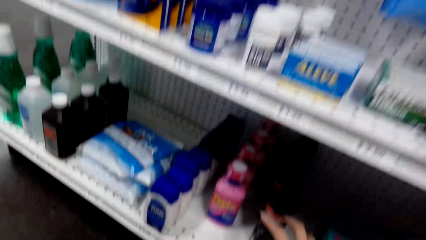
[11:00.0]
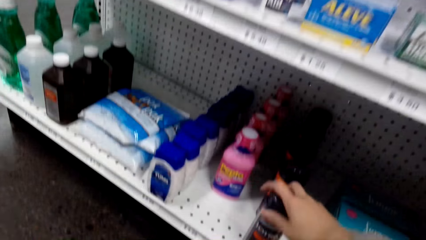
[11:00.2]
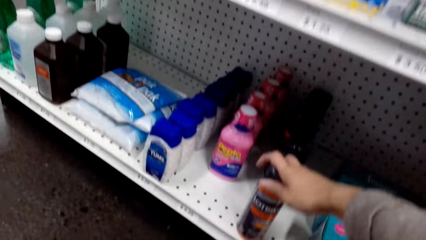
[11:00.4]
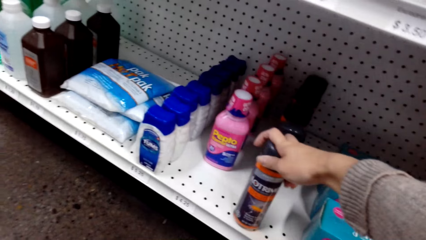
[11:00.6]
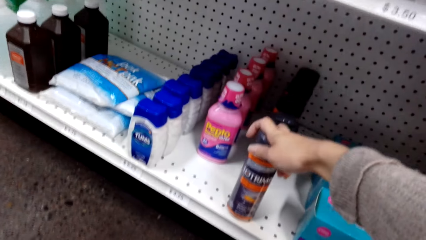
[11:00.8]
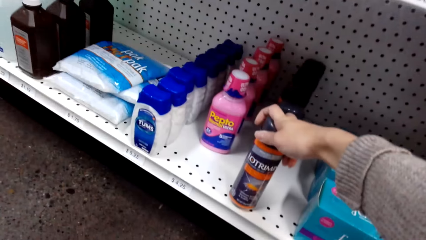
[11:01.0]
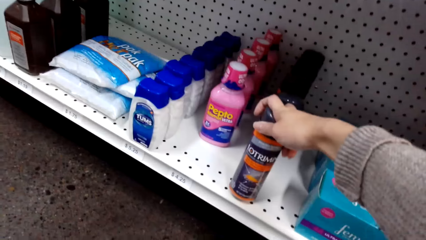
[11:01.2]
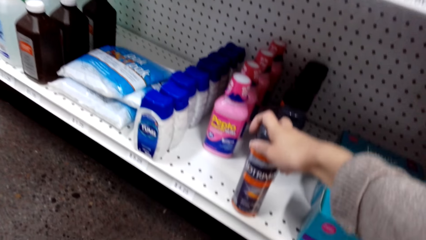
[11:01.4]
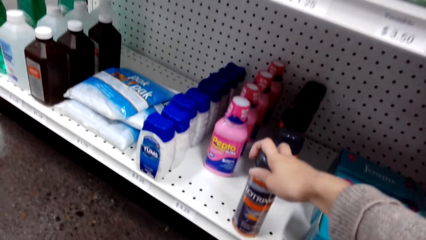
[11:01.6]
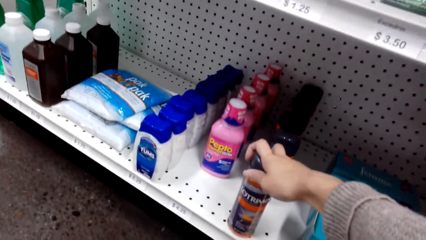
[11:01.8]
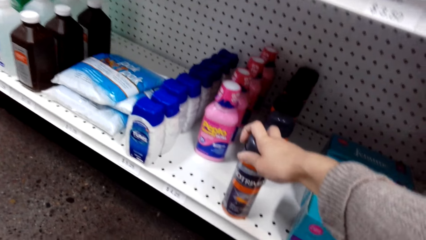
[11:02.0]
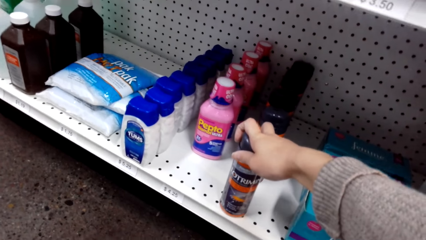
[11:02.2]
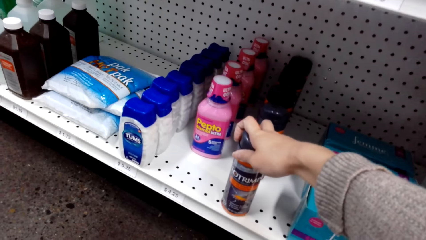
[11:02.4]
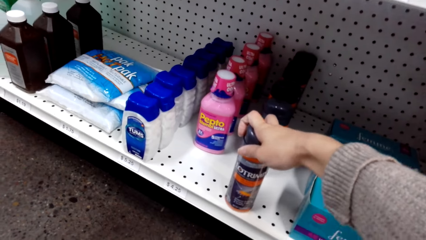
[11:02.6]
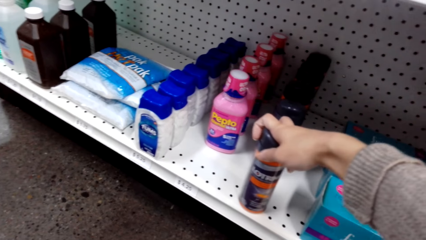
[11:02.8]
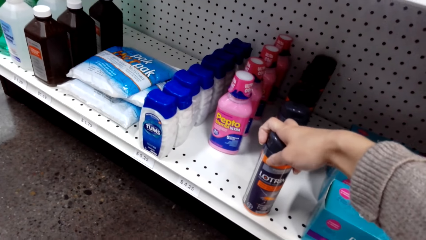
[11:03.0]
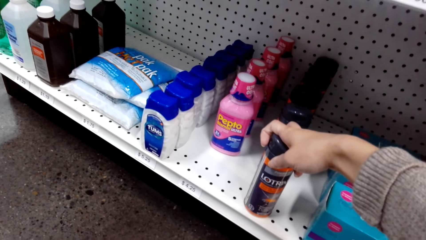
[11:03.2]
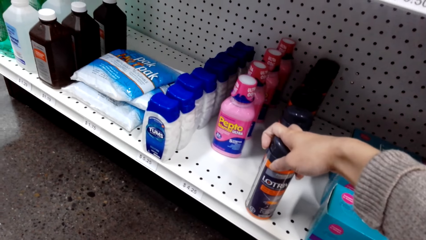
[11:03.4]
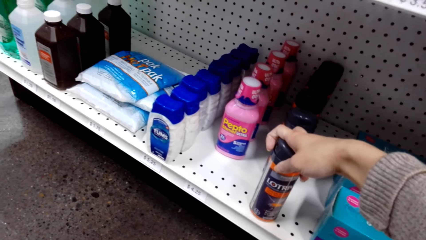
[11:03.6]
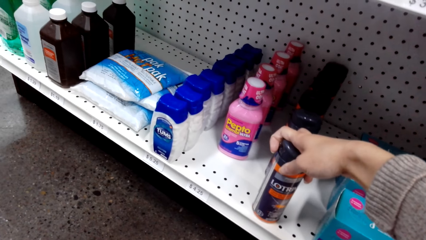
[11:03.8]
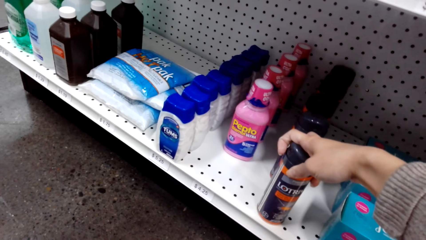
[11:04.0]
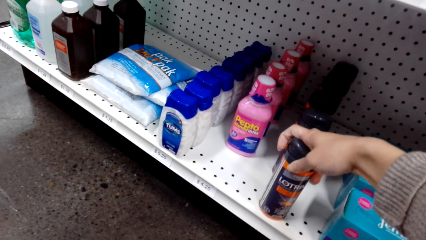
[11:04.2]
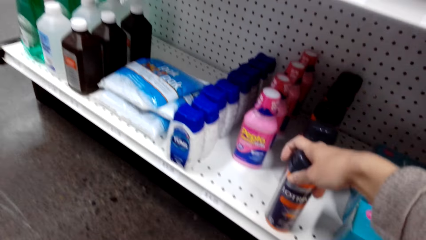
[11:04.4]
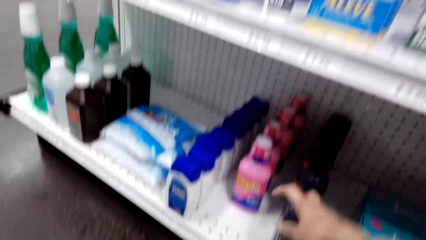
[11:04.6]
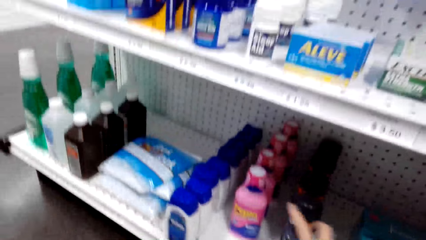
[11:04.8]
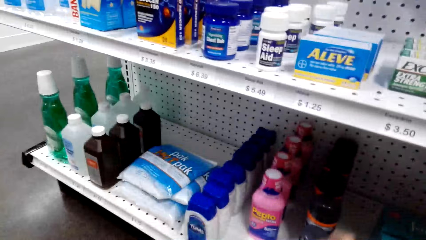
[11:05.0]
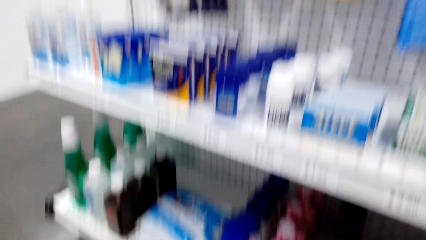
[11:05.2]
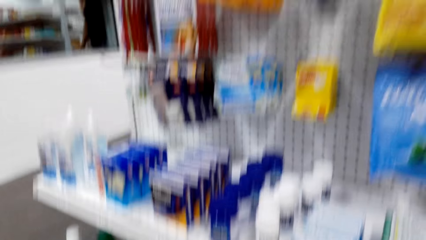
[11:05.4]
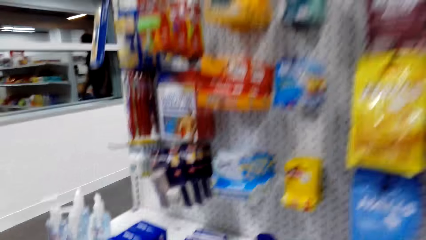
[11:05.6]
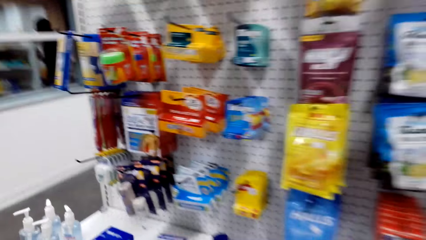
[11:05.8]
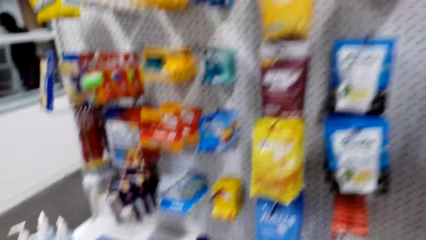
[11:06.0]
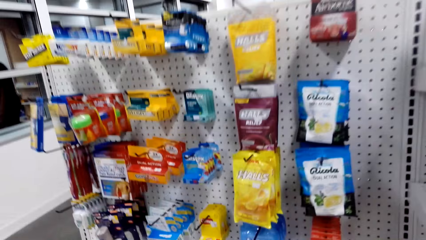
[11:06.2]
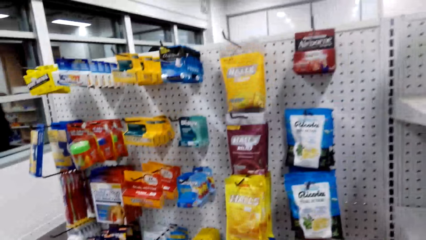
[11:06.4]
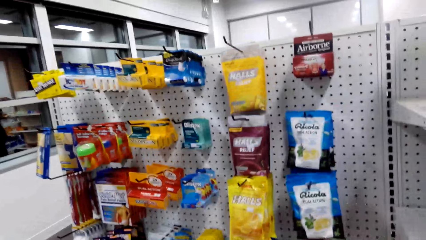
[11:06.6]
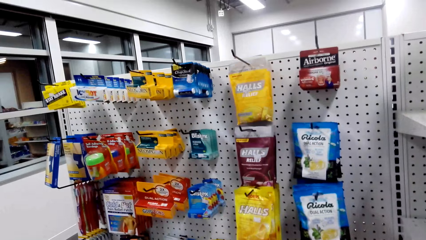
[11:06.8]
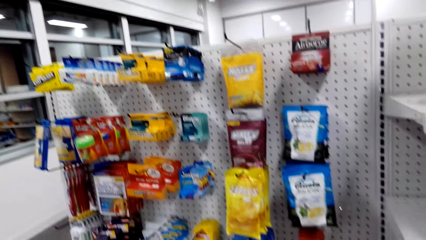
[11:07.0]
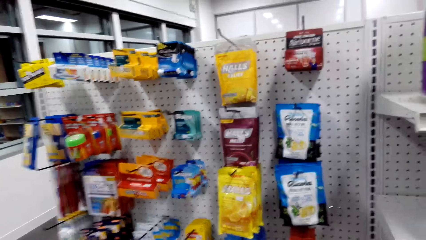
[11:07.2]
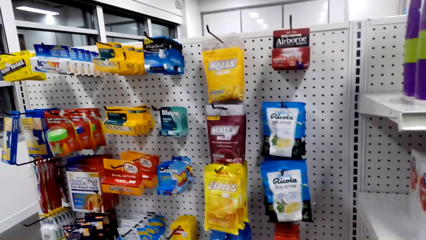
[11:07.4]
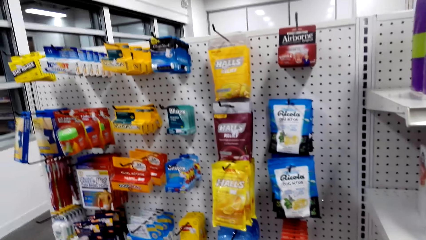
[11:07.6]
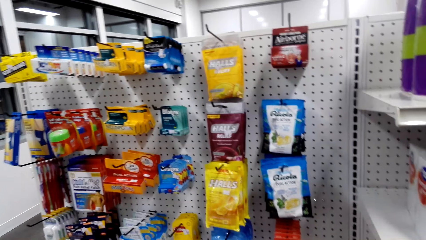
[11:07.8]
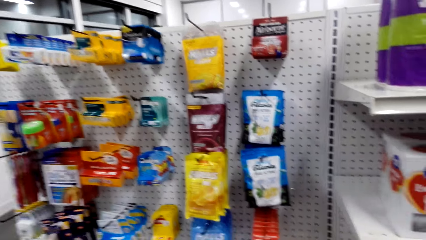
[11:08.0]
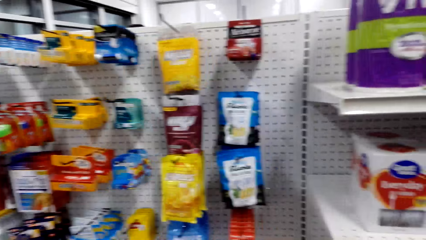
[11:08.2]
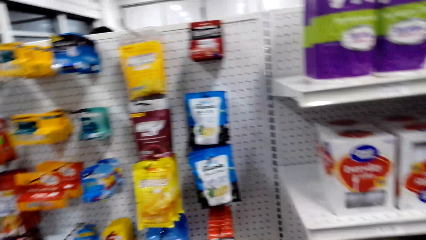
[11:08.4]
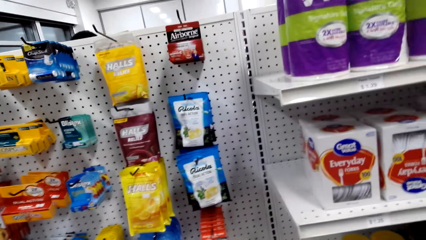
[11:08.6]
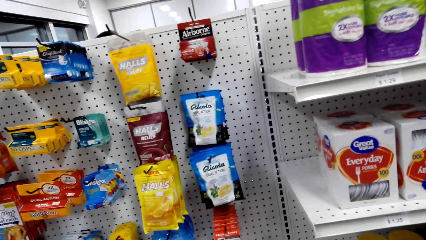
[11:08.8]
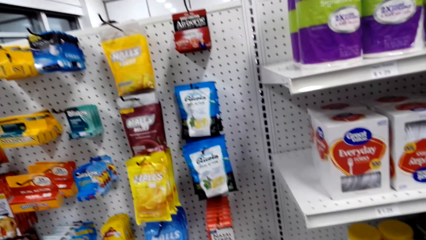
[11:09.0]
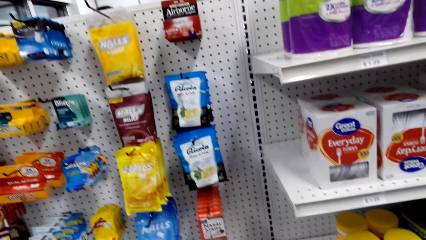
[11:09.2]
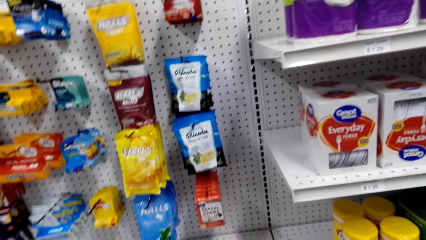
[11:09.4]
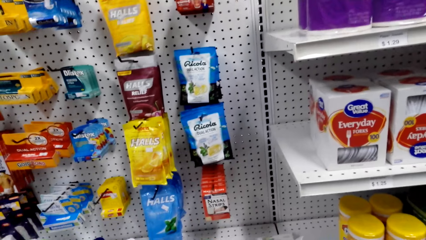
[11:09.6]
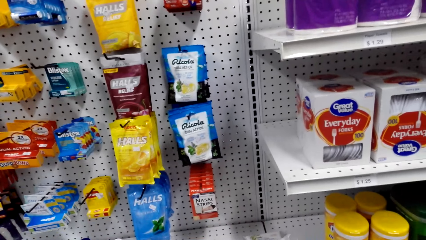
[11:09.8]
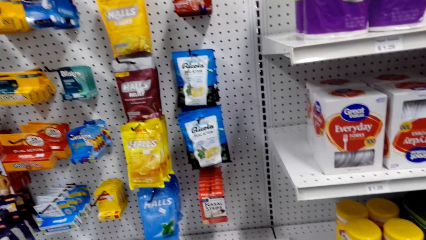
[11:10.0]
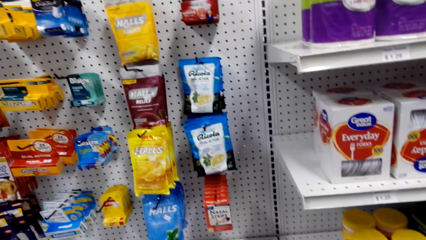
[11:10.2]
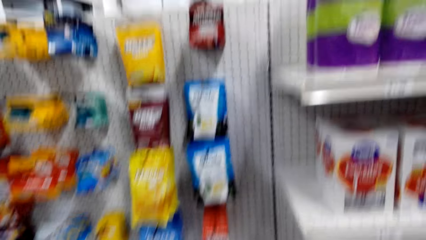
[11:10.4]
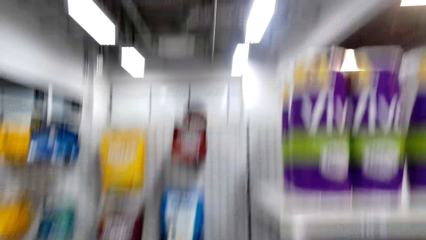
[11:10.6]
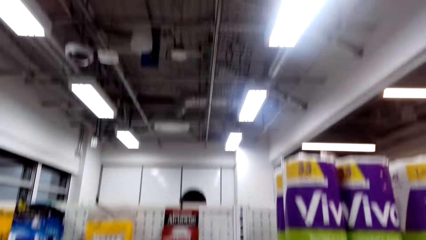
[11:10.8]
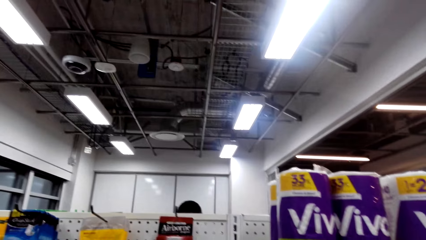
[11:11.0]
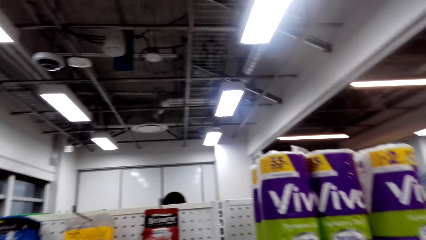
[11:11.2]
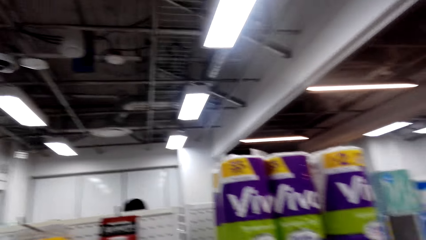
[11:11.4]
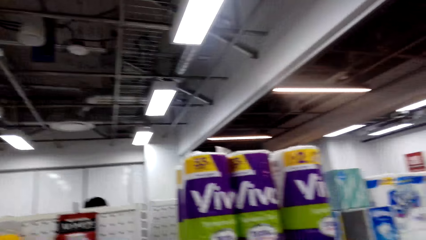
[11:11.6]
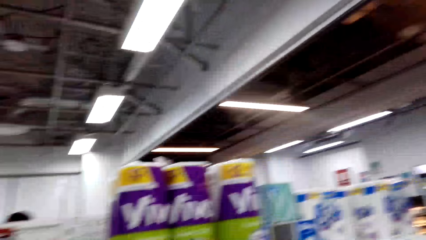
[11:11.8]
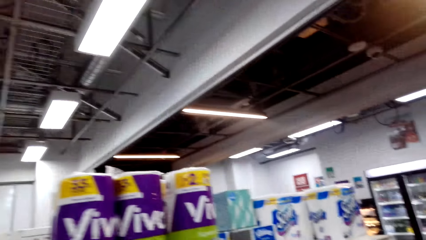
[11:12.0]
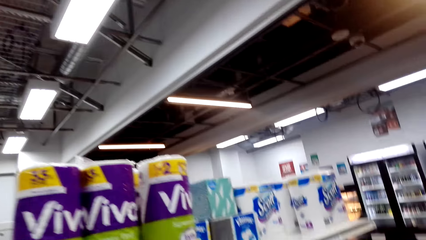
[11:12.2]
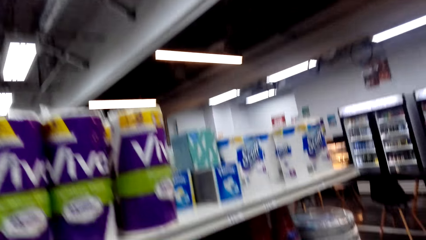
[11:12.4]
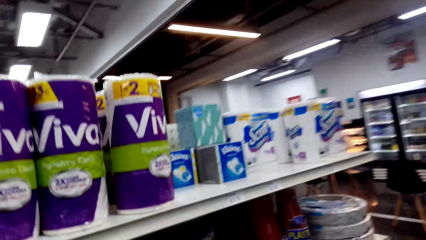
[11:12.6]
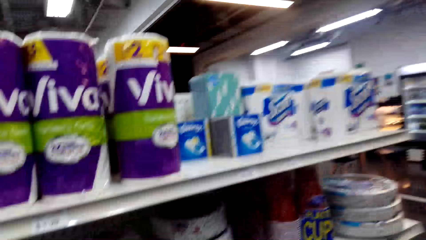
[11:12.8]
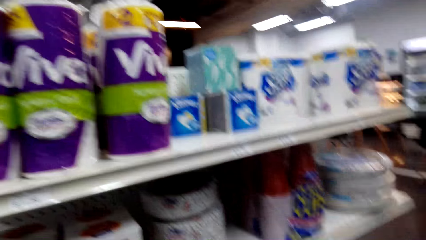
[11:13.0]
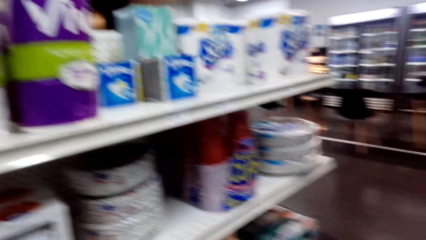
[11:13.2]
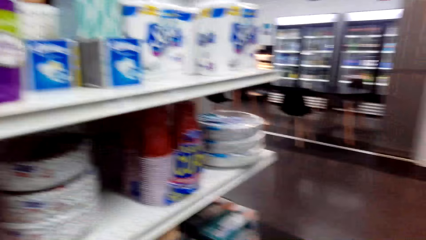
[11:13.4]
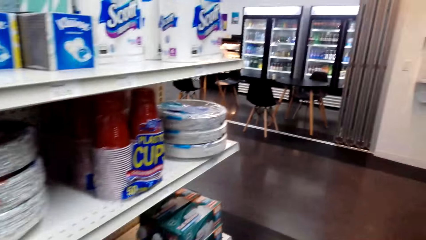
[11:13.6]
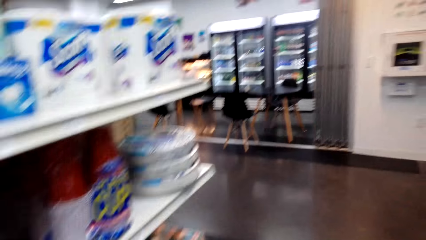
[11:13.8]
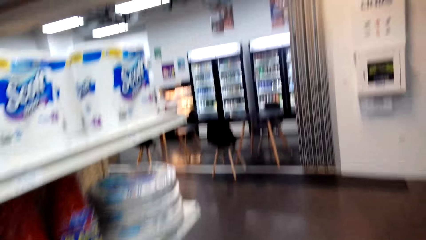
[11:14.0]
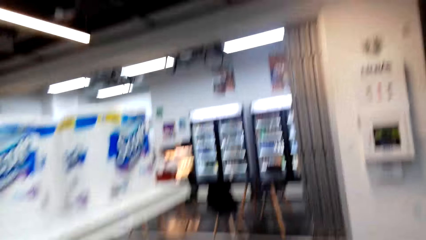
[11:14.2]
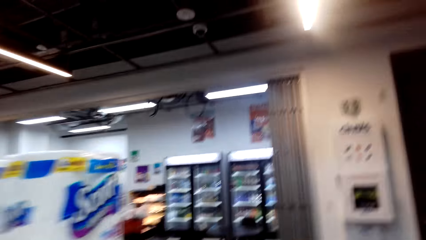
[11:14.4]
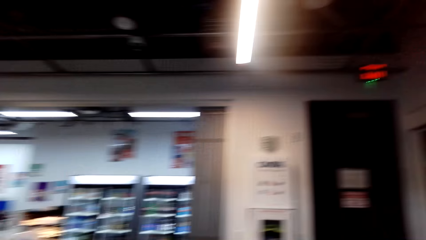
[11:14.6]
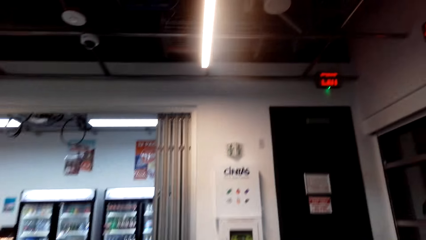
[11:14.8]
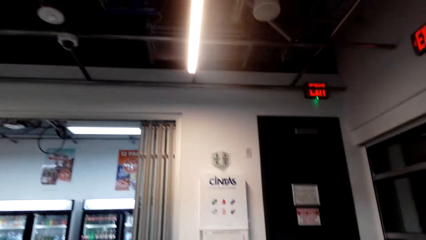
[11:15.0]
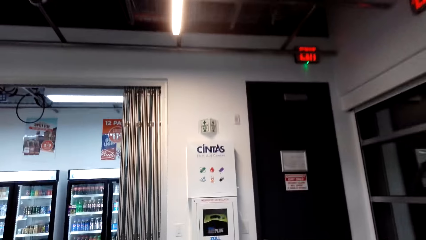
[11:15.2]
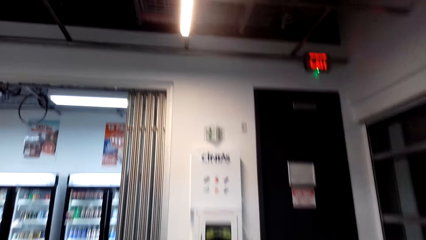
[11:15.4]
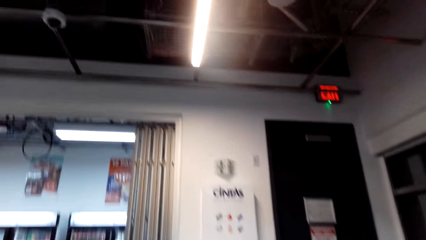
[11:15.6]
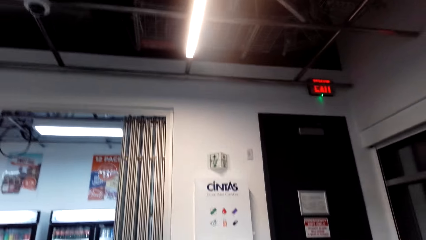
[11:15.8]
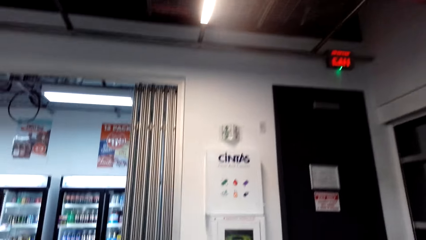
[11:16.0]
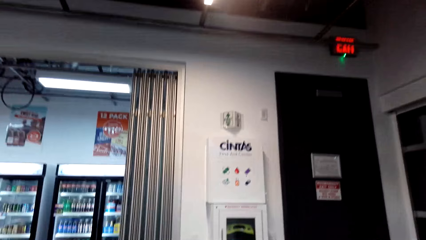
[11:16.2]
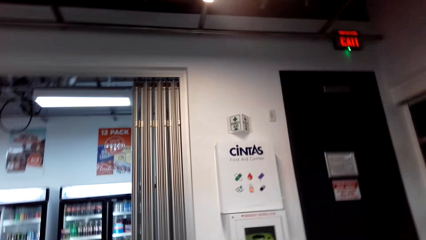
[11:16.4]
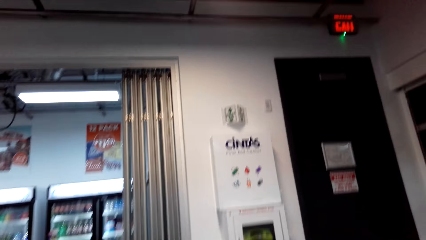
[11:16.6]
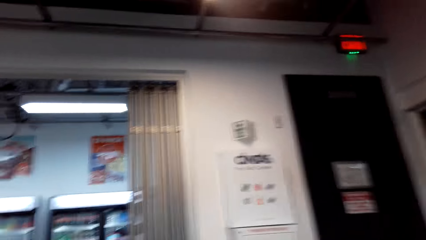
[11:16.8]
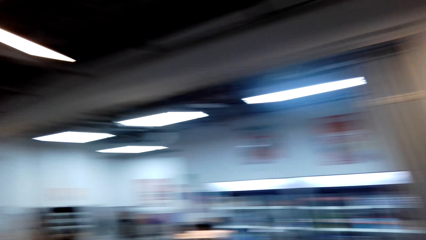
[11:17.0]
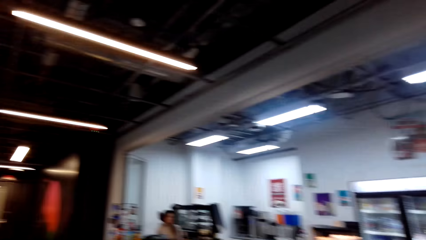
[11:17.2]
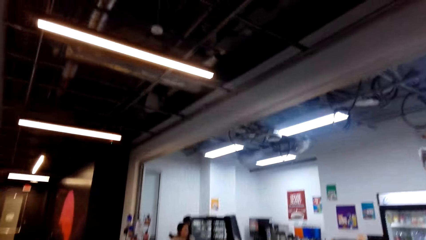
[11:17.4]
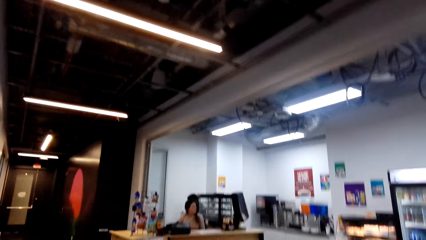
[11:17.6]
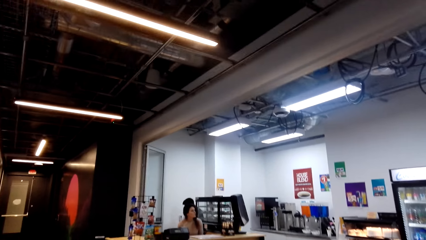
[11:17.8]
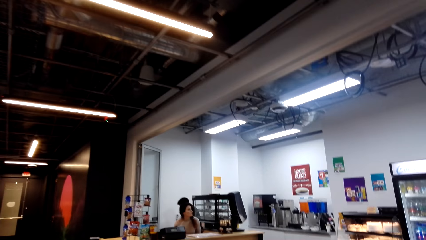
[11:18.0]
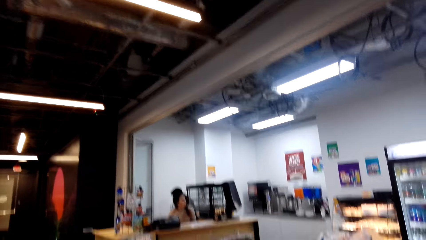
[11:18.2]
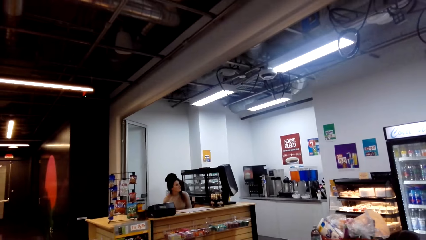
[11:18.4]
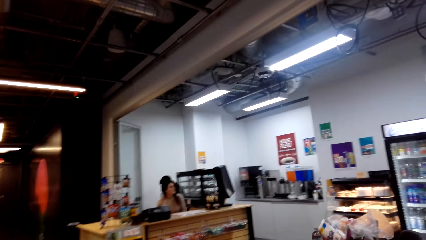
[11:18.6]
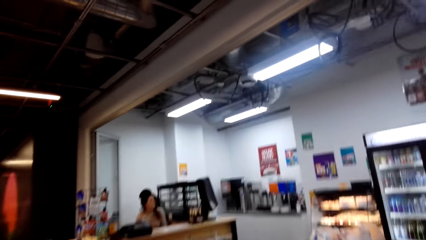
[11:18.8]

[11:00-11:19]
The camera wearer touches the cream. They are picking something. They look at the products. They look up. They walk around.
